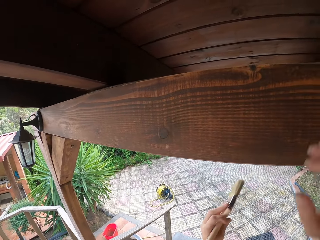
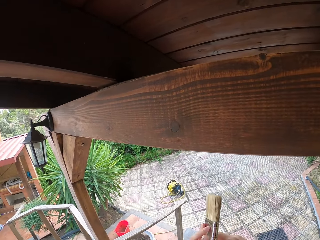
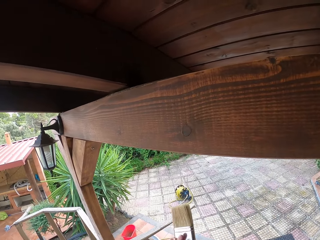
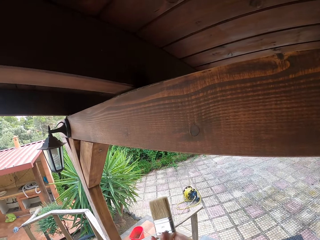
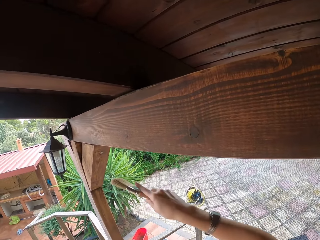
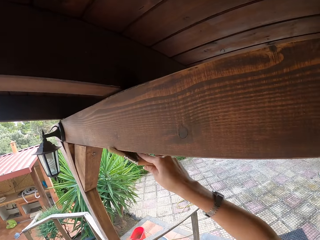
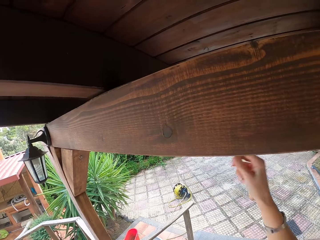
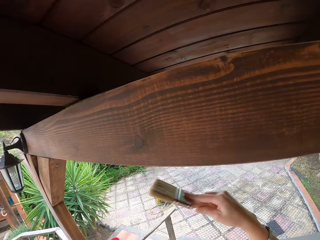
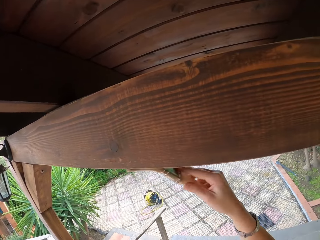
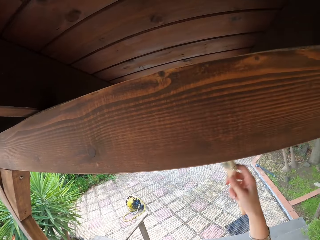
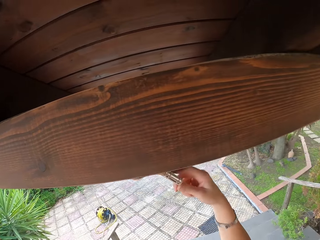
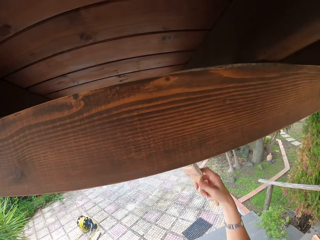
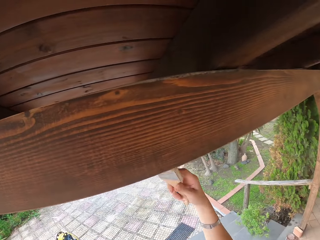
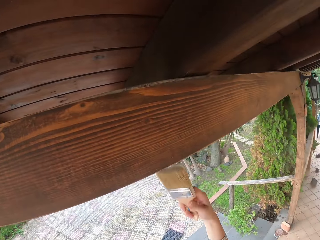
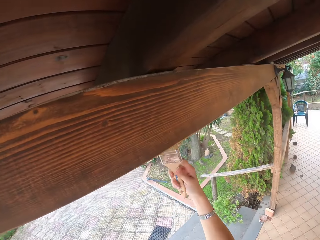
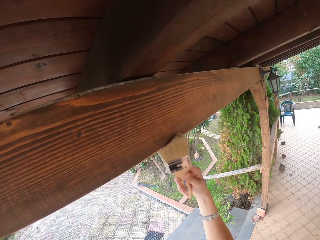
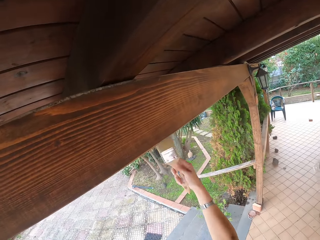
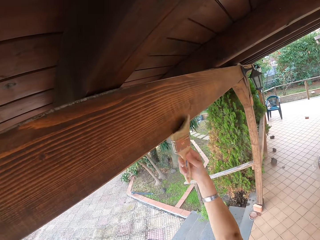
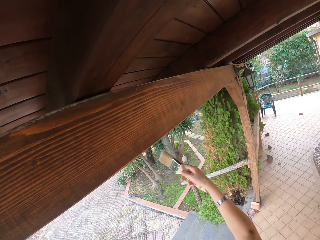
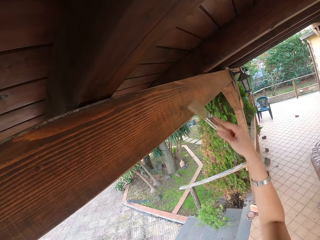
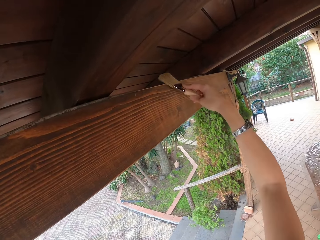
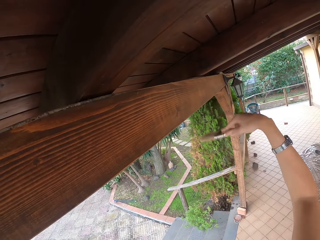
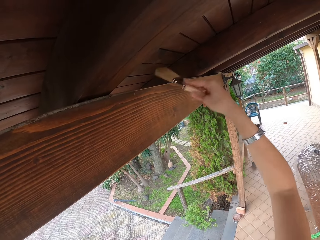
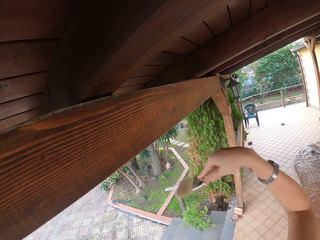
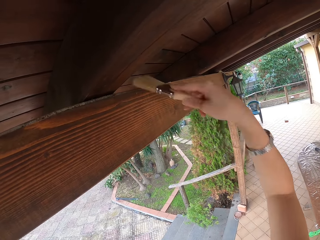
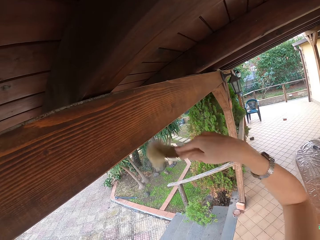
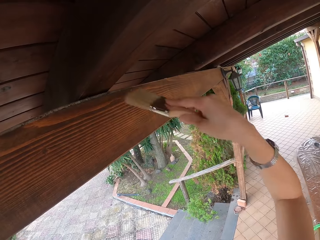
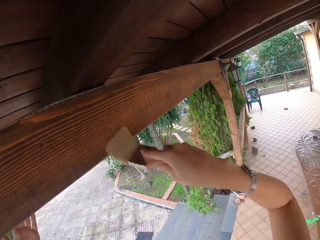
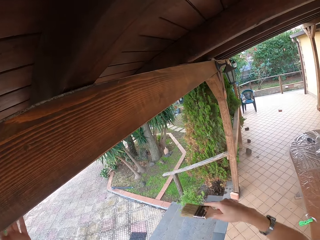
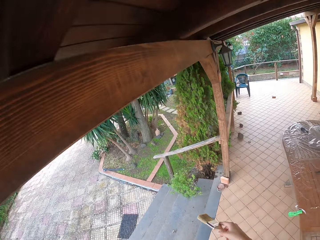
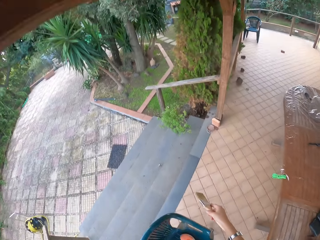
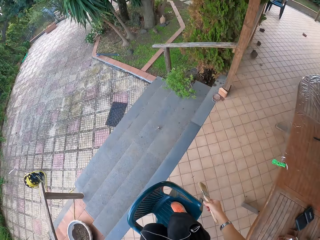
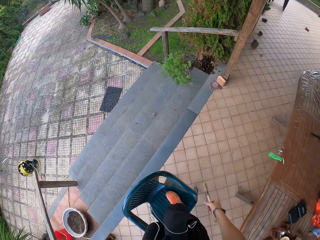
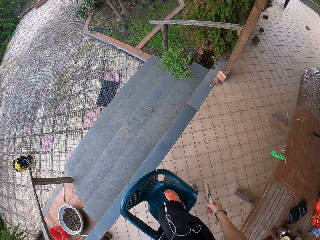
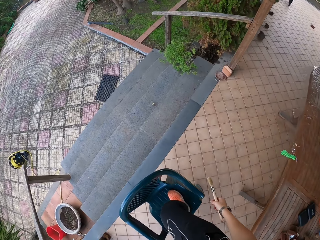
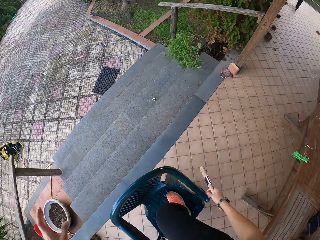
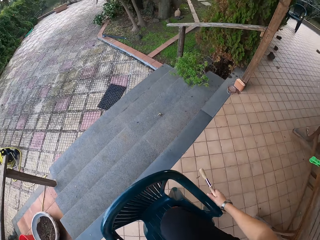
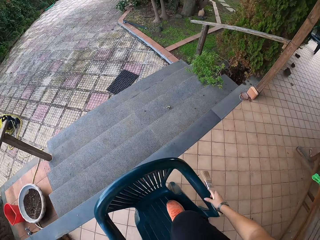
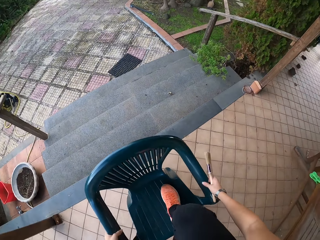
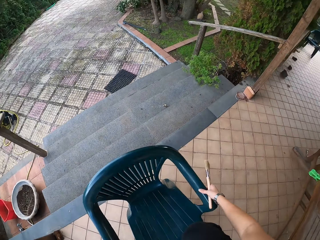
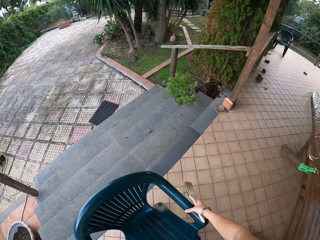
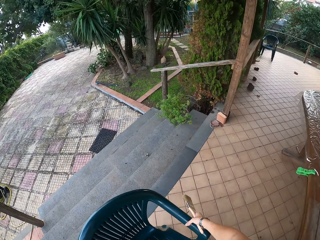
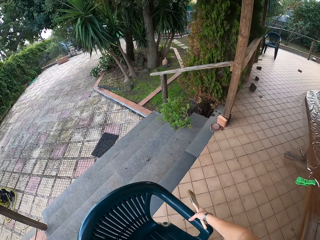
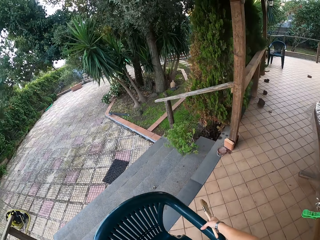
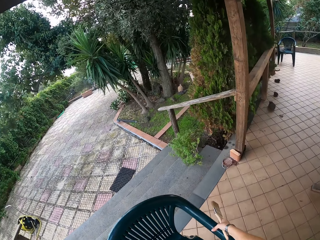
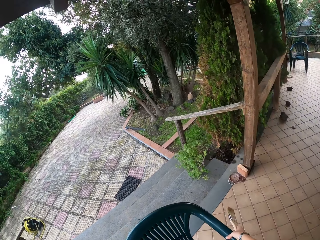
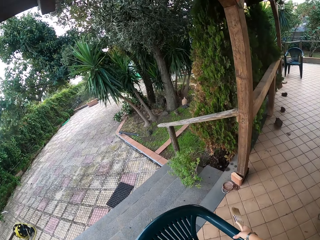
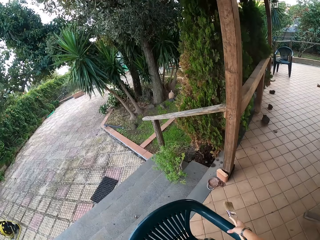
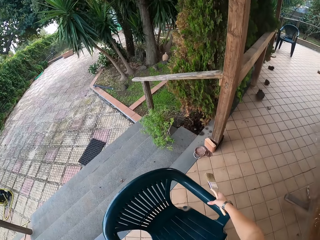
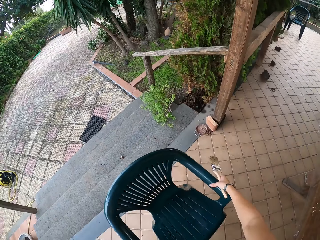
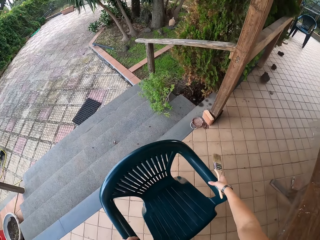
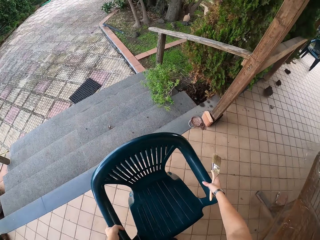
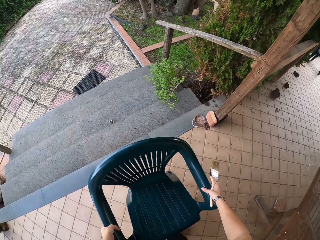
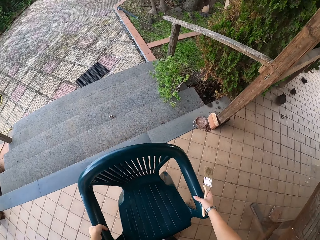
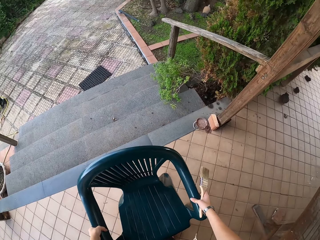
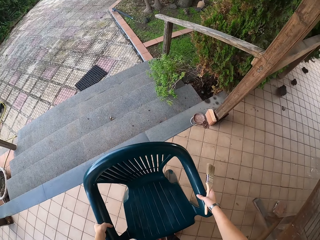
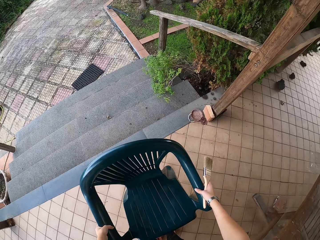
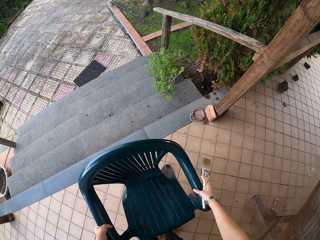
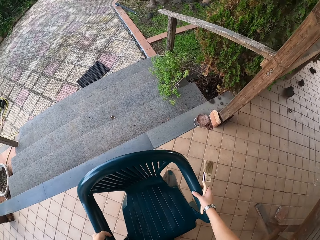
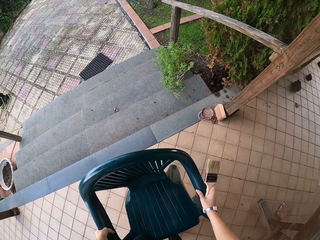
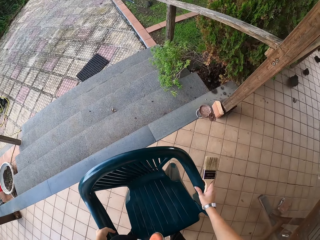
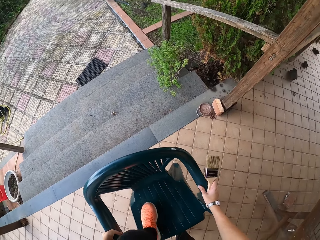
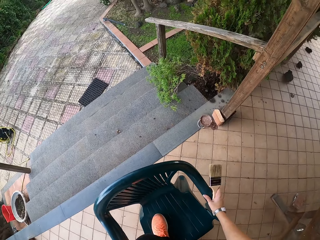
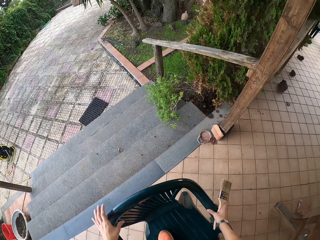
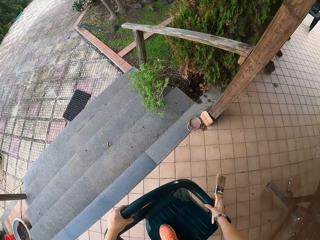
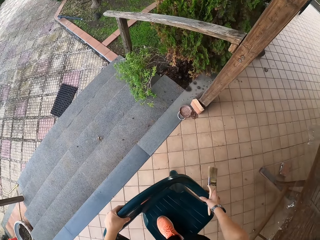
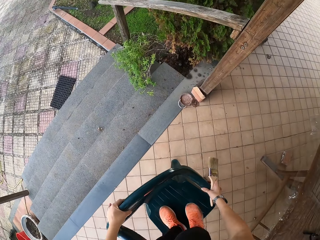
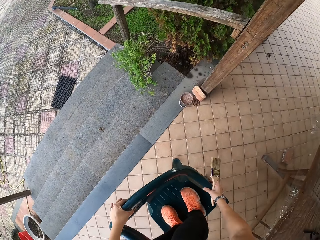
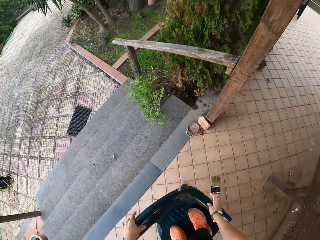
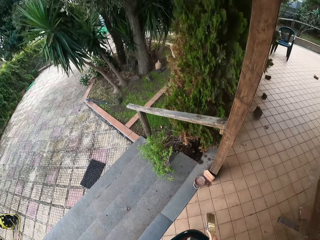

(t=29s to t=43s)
The camera wearer moves the brush from her left hand to her right hand. She wipes the roof beam with the brush in her right hand. She looks on the floor. She steps down from the plastic chair. She holds the chair handle with her right hand. She carries the chair with both hands. She walks around. She drops the chair at a spot. She climbs on the plastic chair. She holds the plastic chair with both hands.

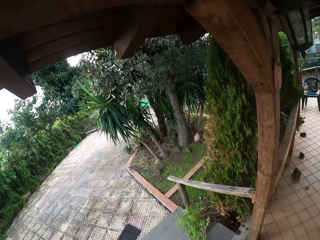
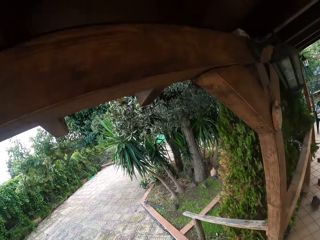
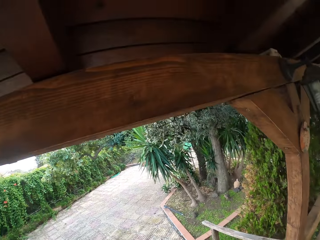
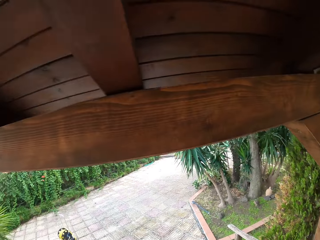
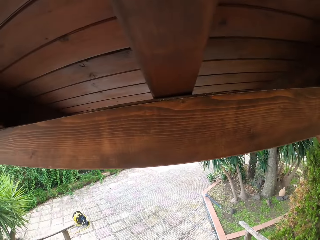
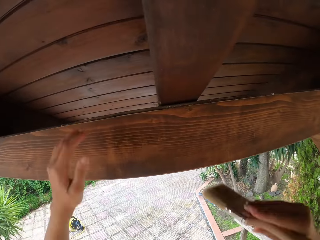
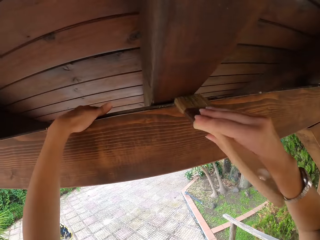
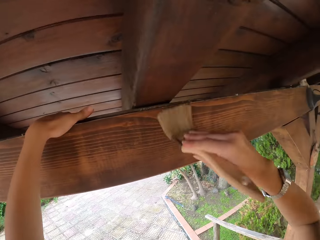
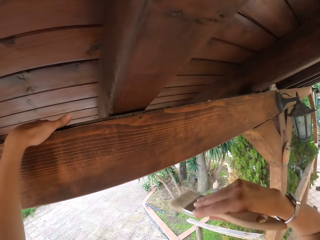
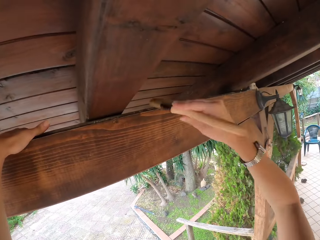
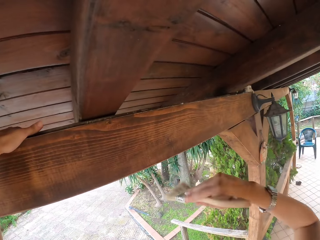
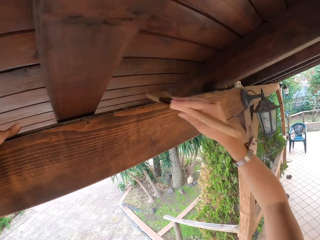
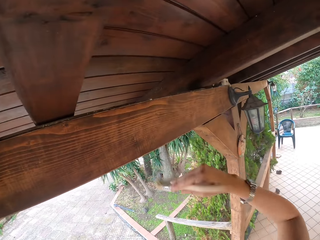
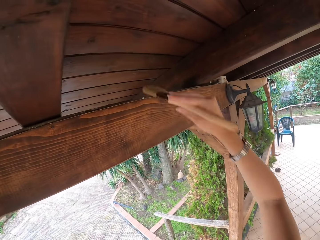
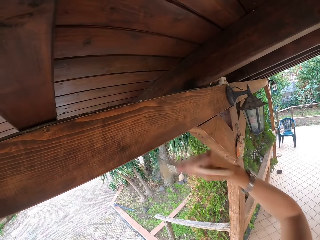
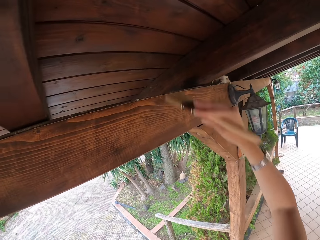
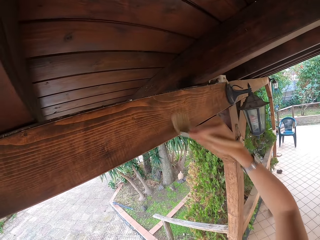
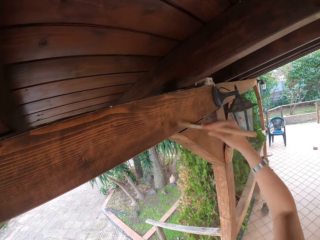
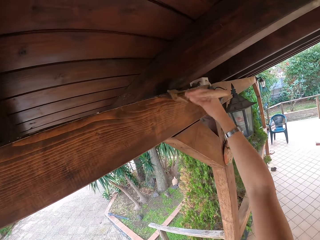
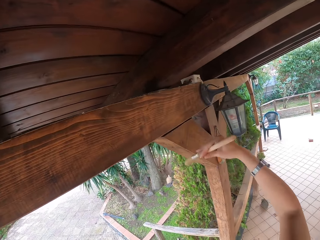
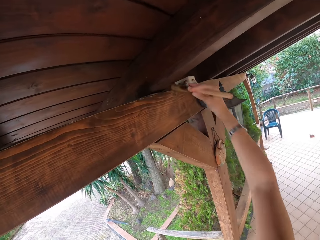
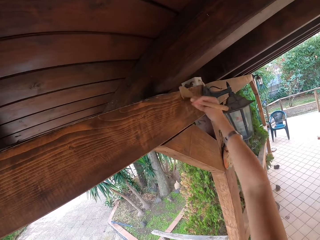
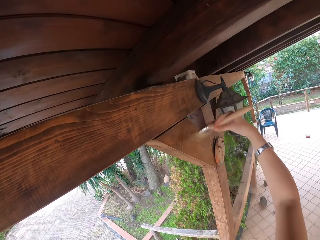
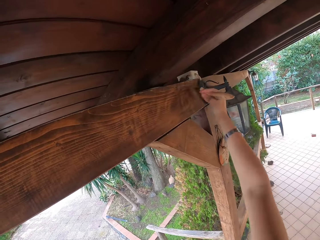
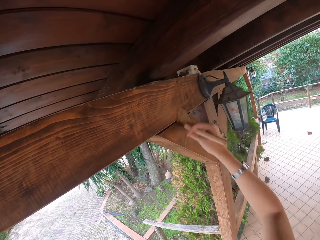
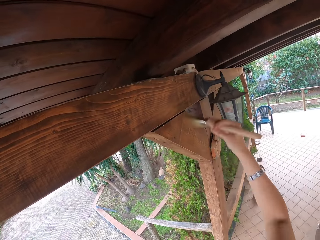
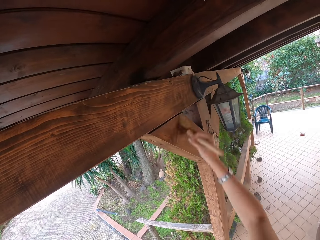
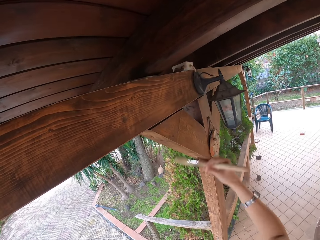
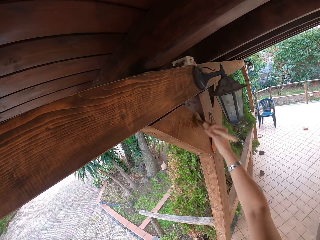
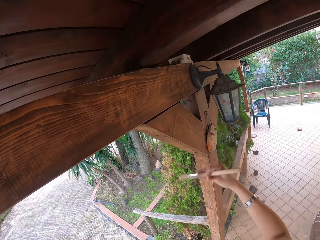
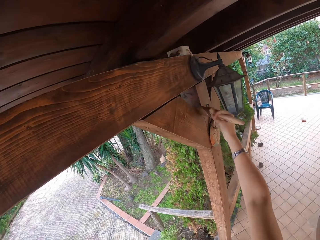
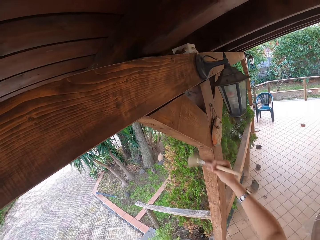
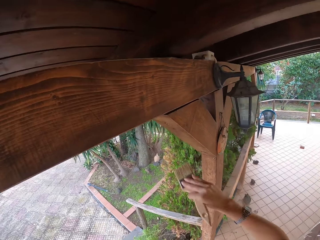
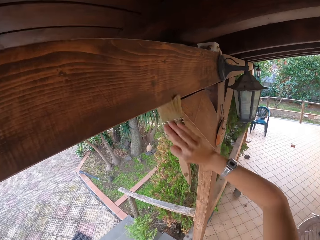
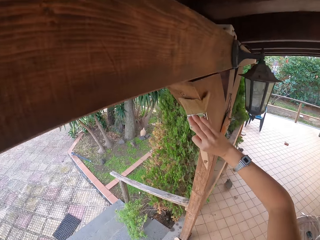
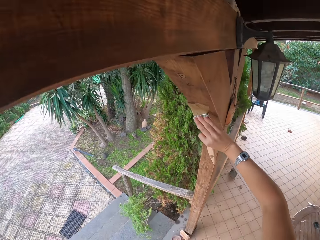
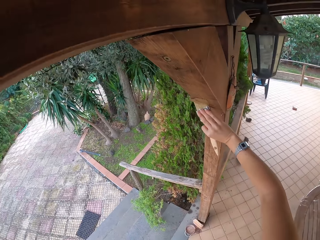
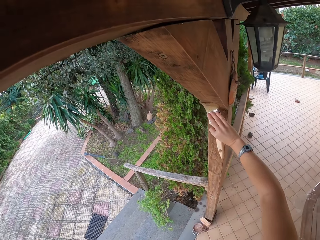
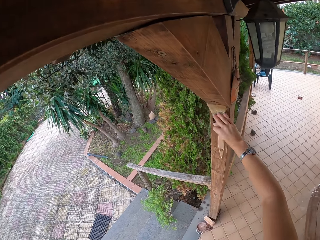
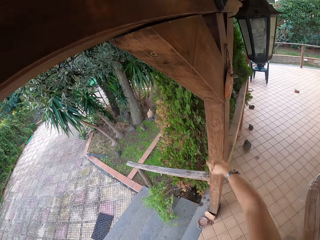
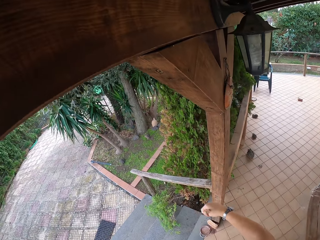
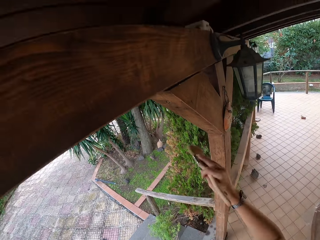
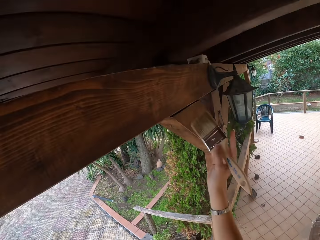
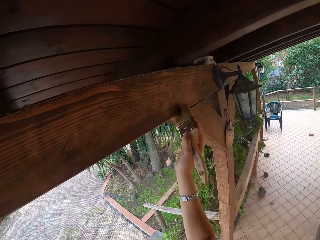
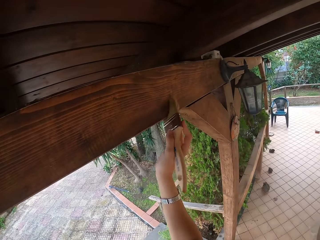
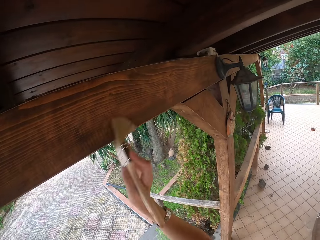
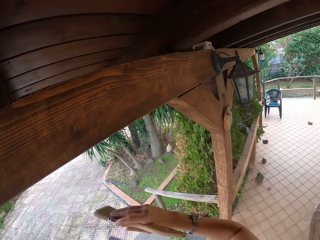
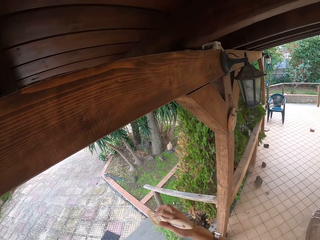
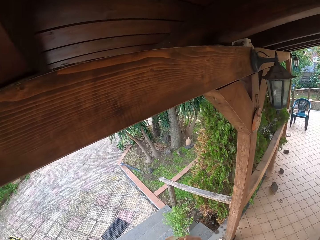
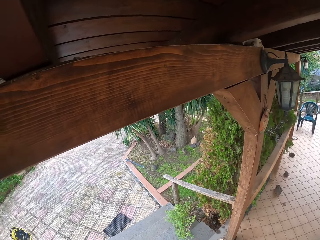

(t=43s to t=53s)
The camera wearer looks around. She places her left hand on the wood beam and wipes the roof beam with the brush in her right hand.
